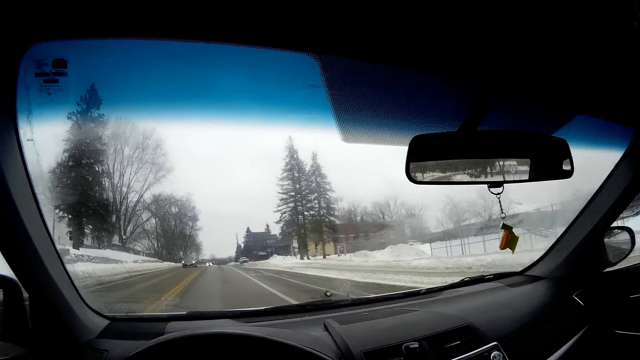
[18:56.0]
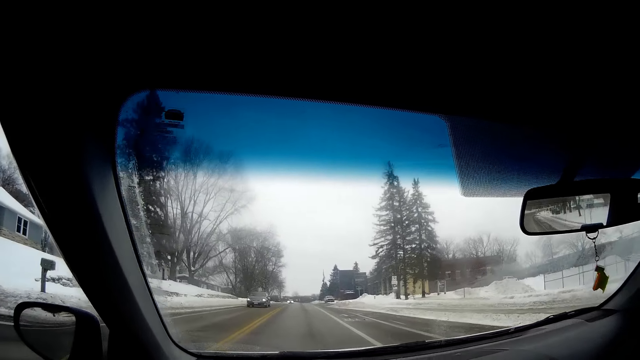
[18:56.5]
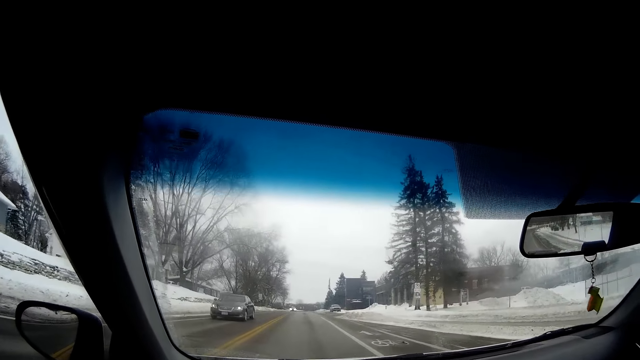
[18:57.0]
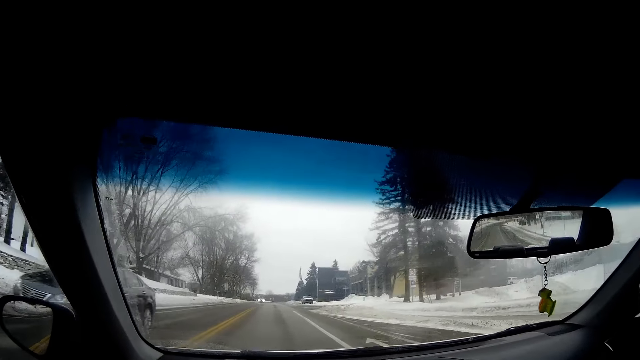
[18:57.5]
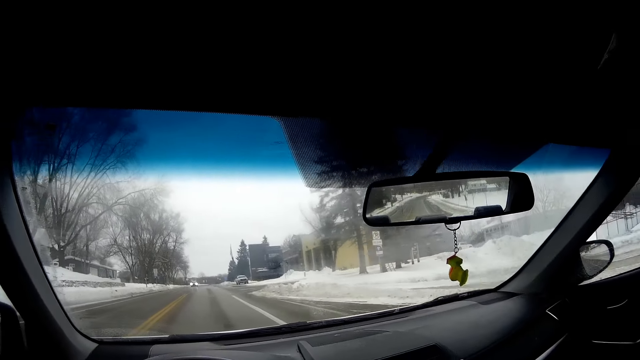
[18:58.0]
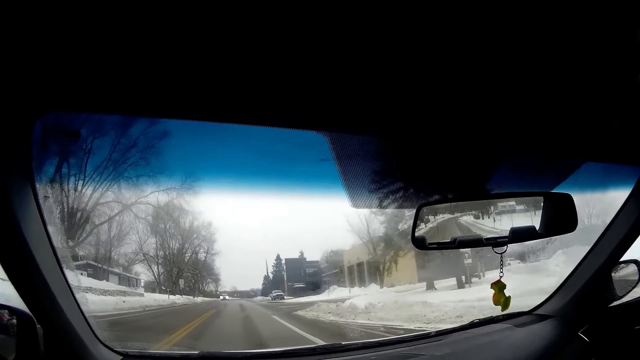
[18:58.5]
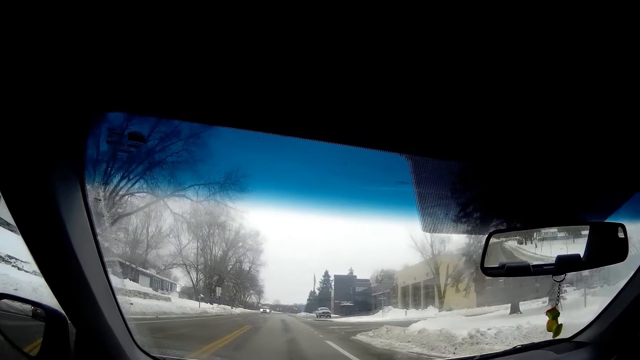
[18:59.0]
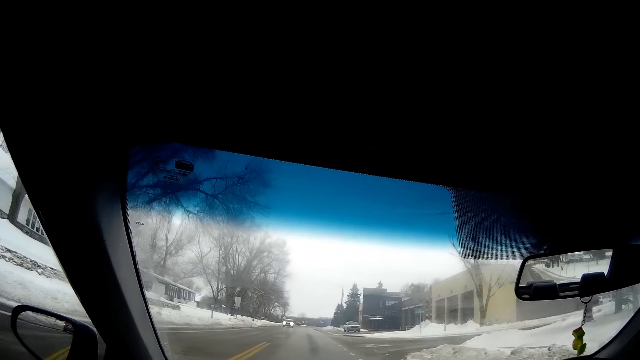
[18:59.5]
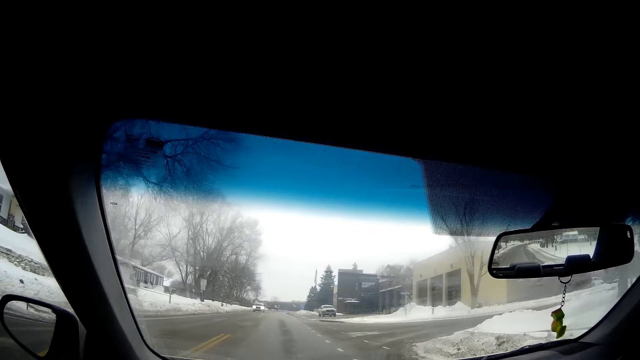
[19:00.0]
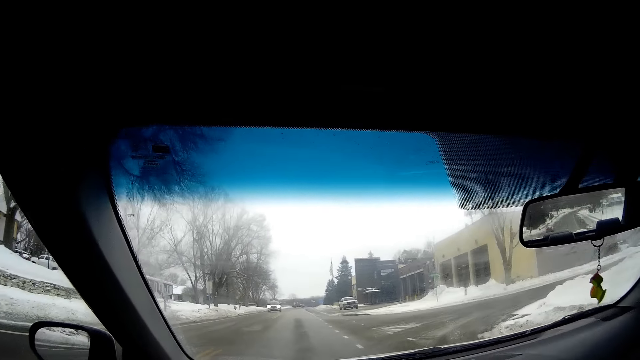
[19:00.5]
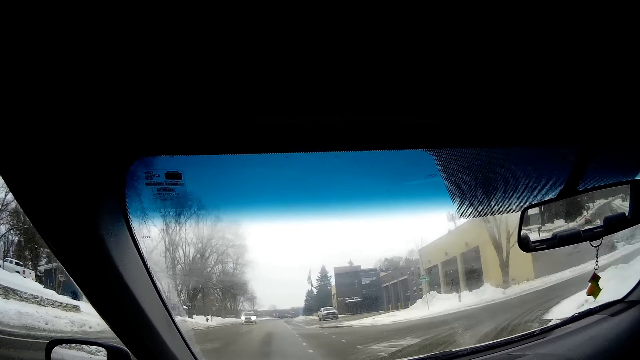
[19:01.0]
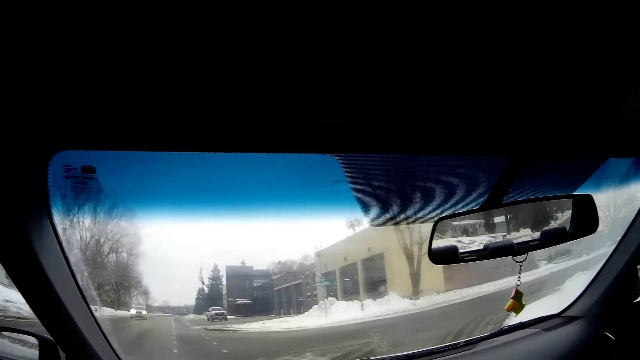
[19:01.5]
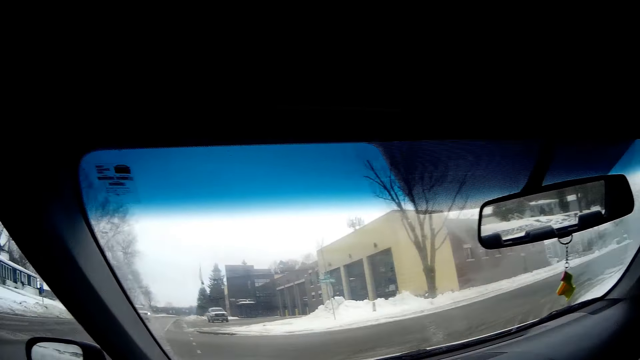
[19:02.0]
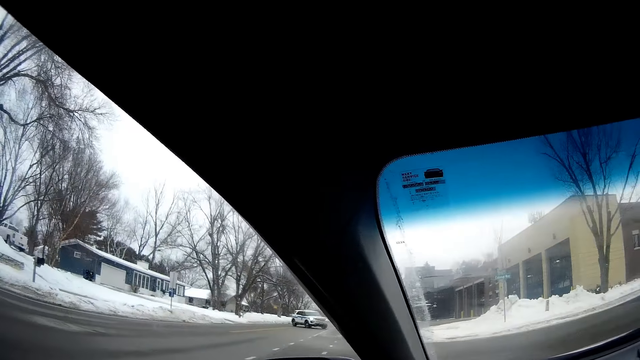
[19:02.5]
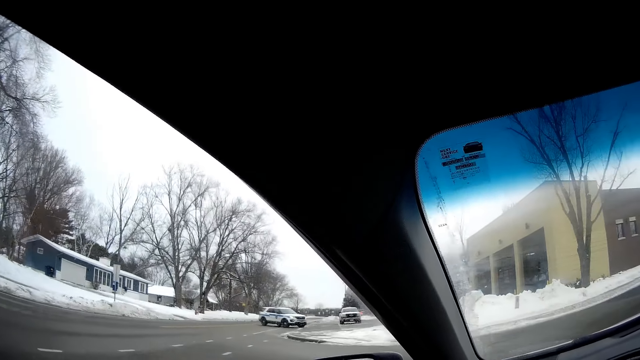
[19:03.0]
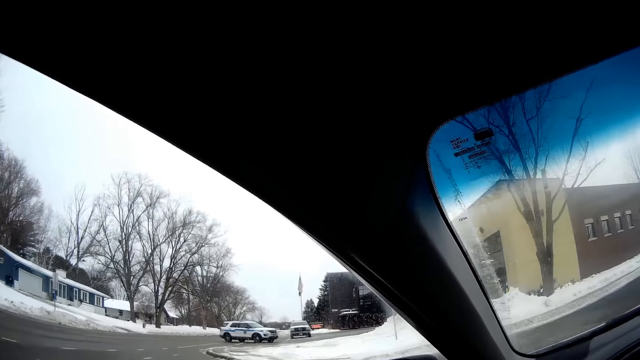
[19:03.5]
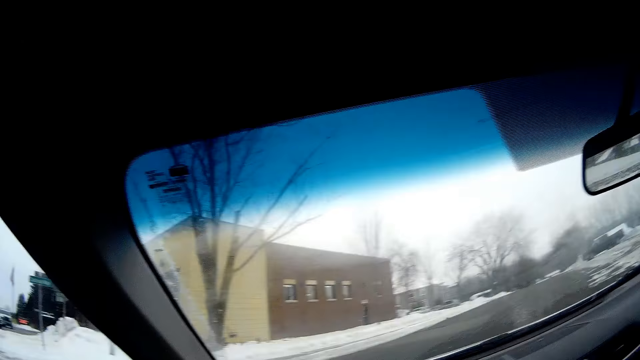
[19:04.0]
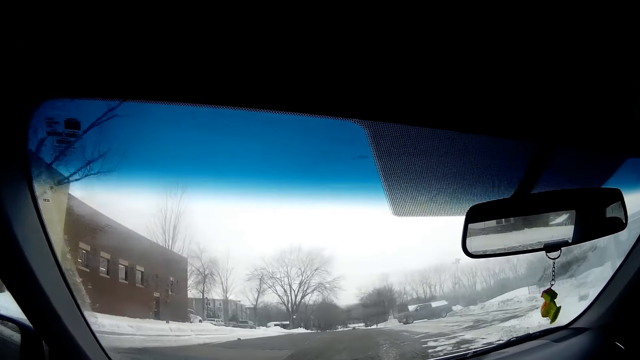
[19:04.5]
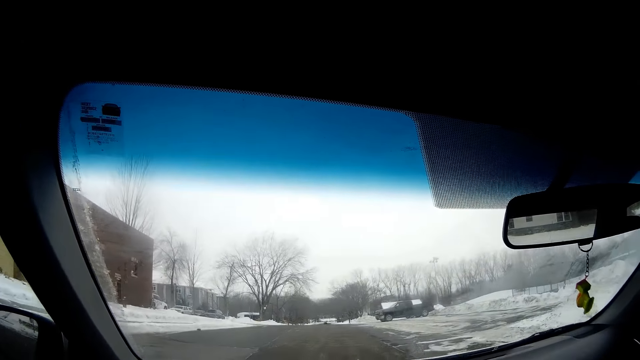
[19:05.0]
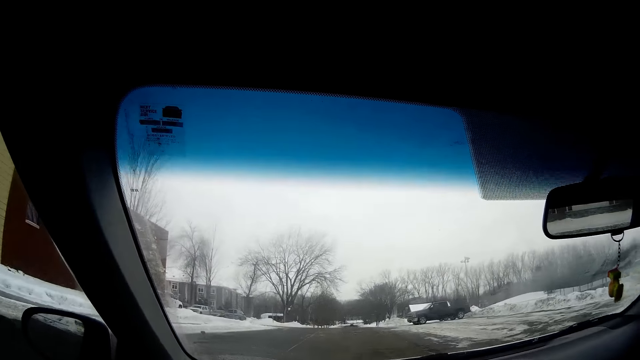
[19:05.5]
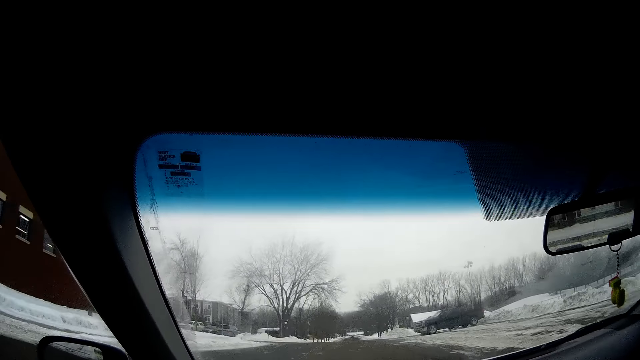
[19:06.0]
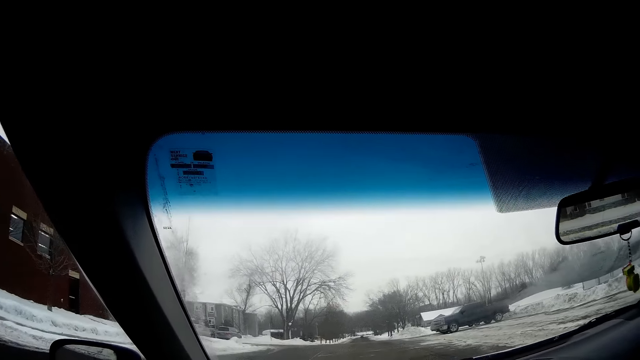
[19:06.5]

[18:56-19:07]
The camera wearer drives past a black car. They make a right turn.

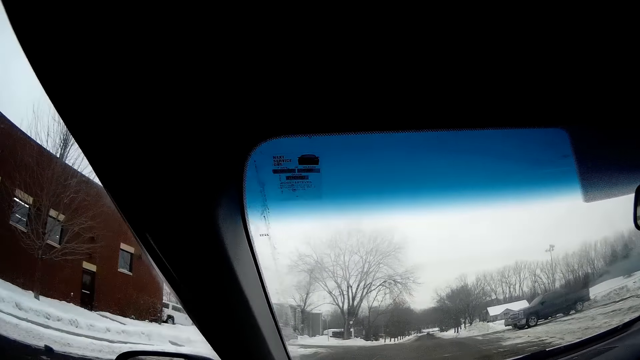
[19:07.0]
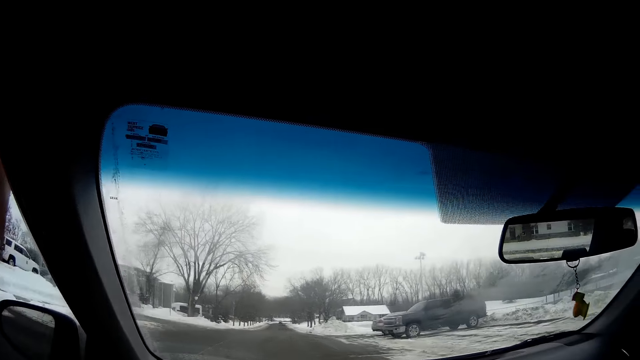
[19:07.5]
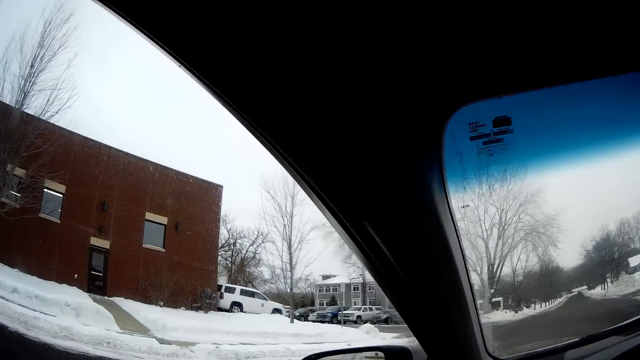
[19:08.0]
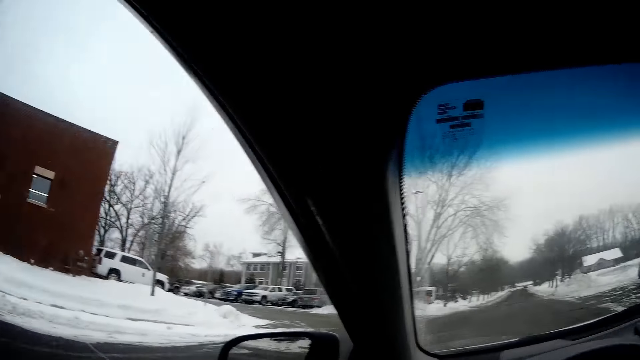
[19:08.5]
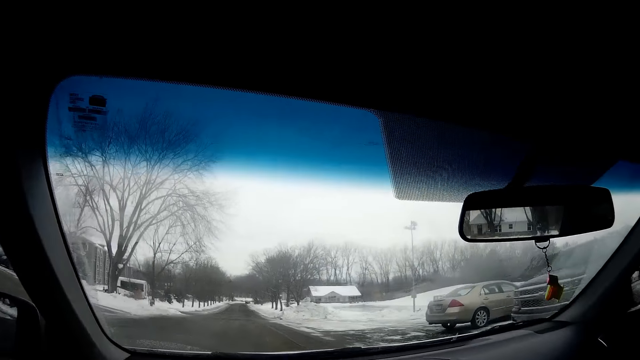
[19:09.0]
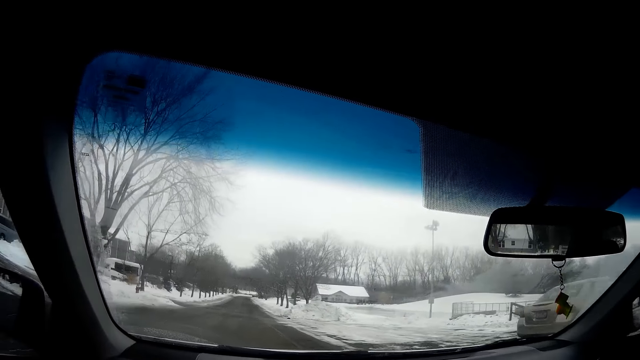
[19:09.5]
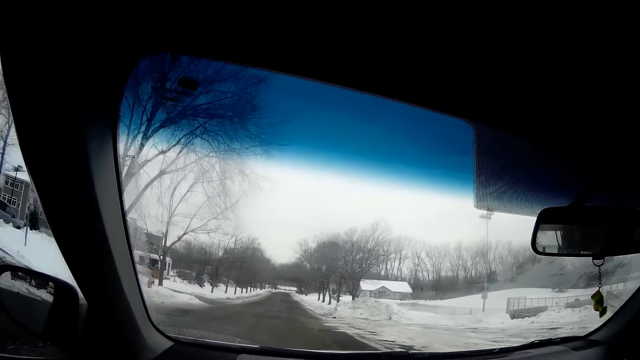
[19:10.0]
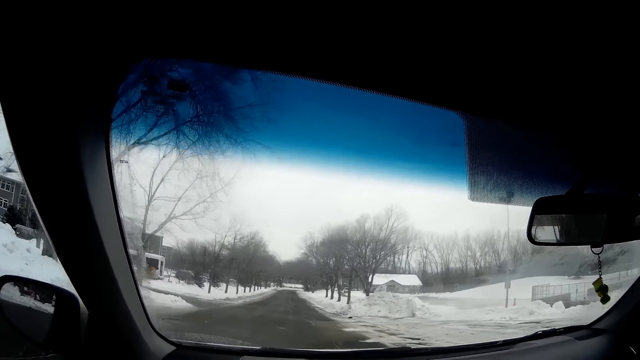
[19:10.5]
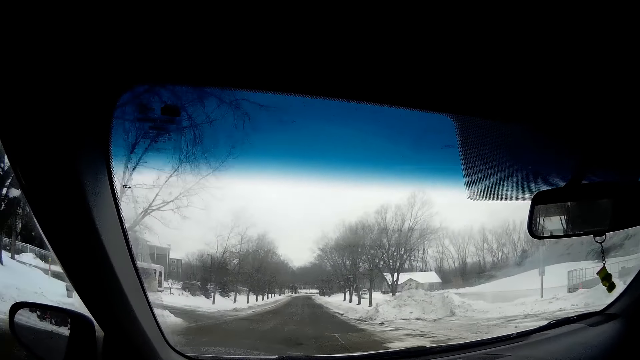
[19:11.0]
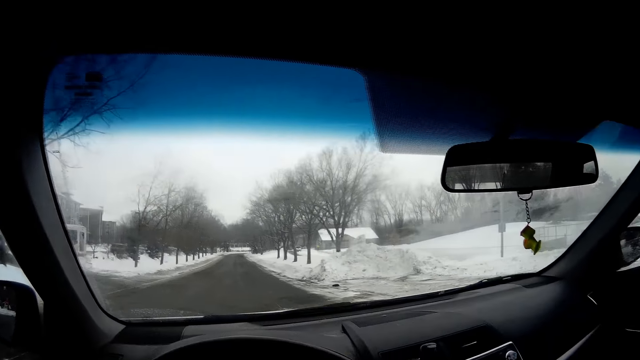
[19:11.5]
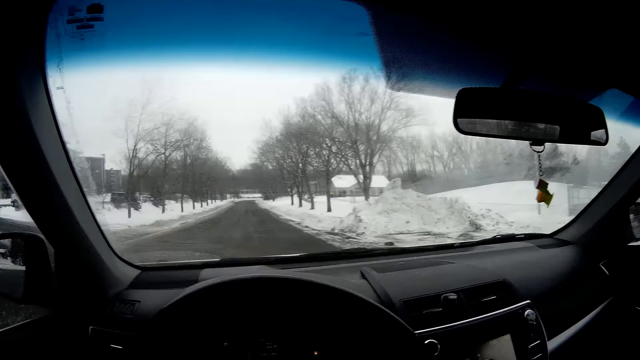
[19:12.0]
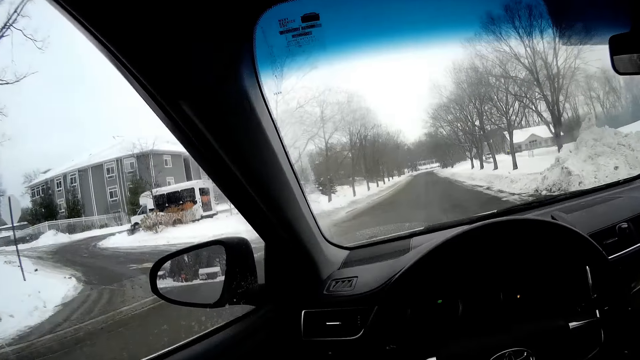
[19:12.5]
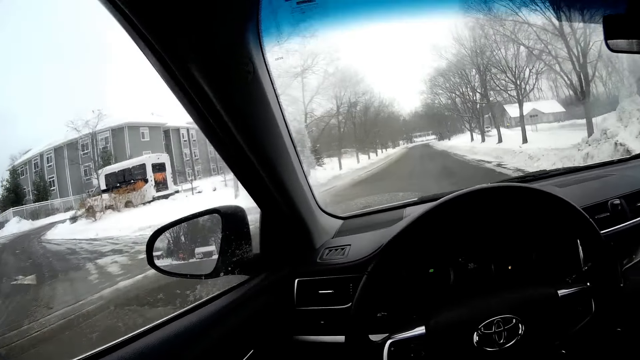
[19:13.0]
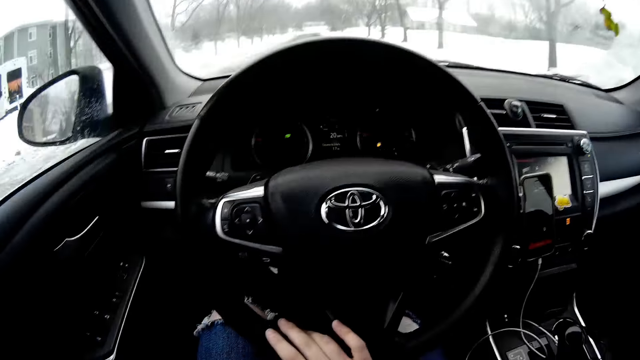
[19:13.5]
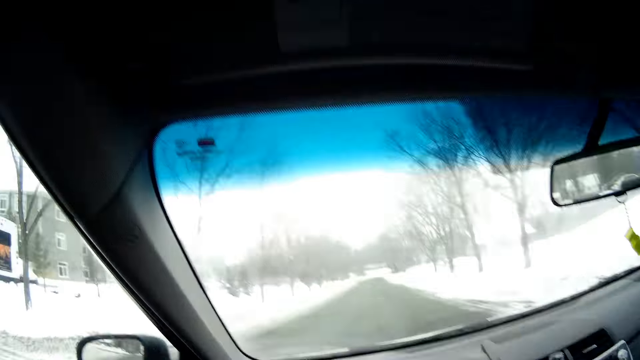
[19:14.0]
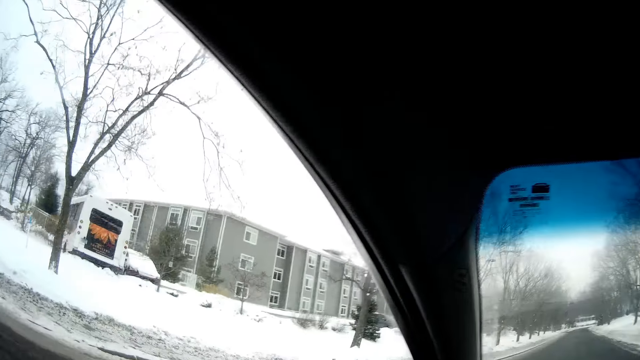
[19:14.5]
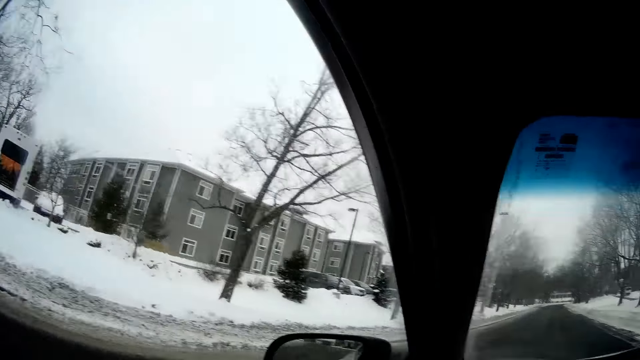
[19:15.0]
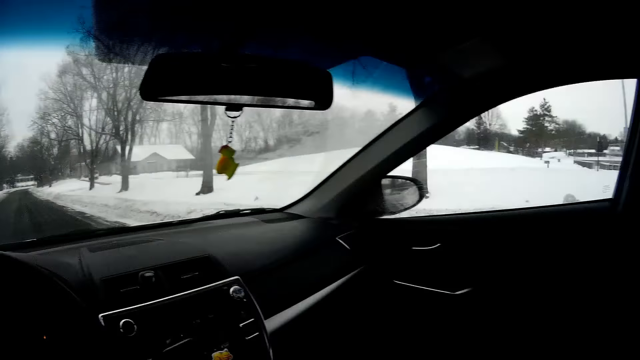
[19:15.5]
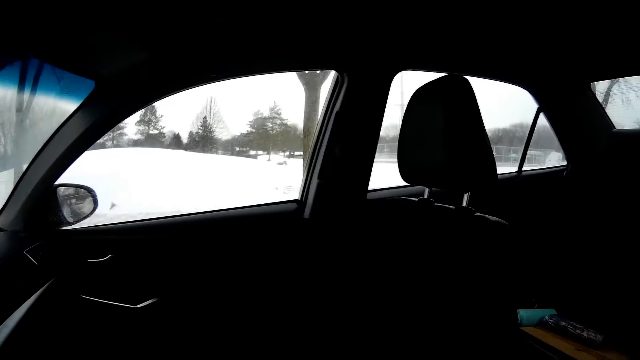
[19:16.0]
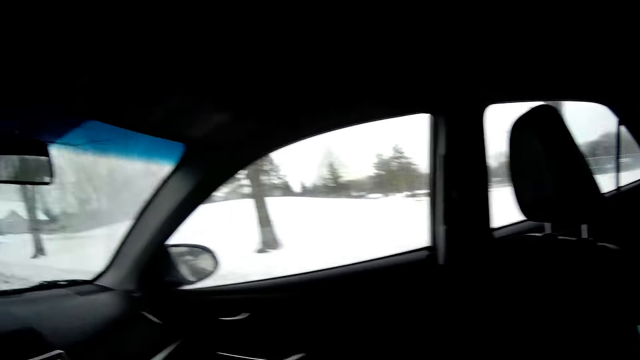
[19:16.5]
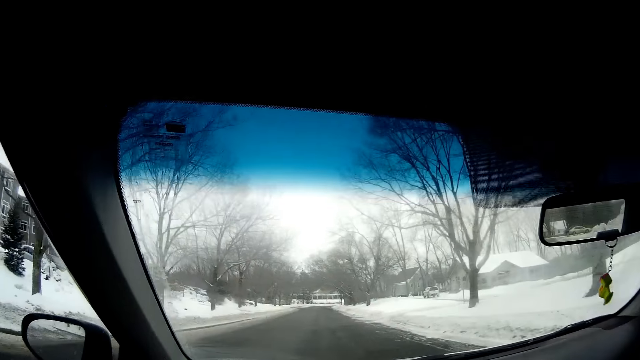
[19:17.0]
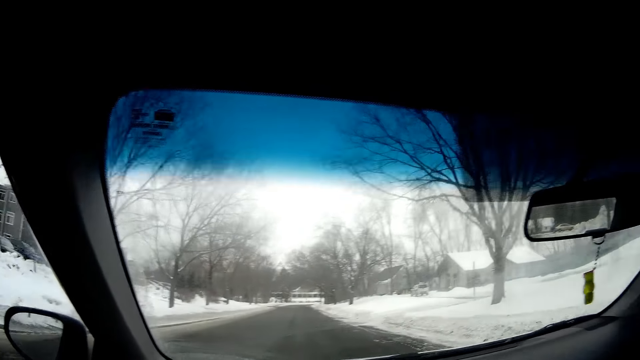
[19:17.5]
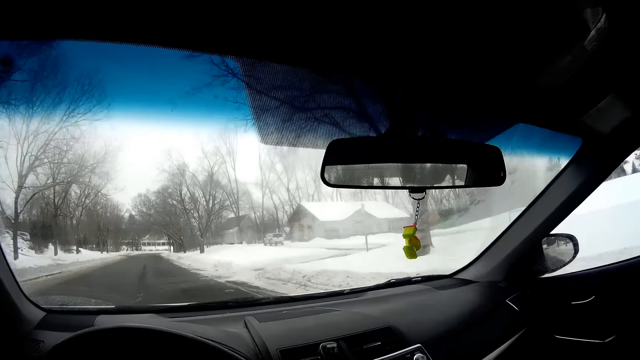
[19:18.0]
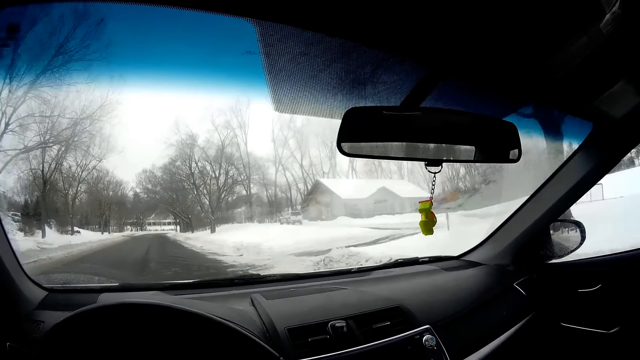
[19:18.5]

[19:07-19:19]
The camera wearer looks at a left exit on the road. They look at the left exit on the road again. They look at a building. They look around the snow.
